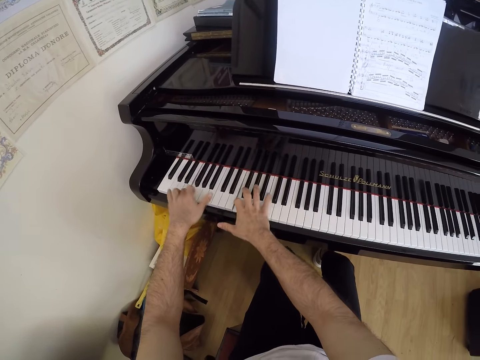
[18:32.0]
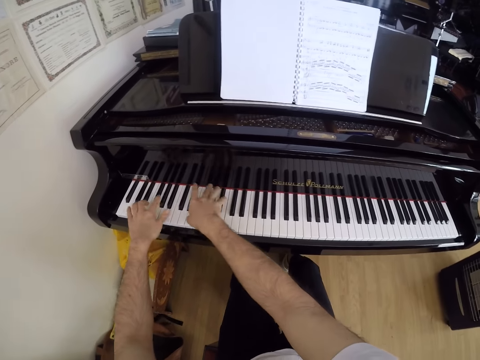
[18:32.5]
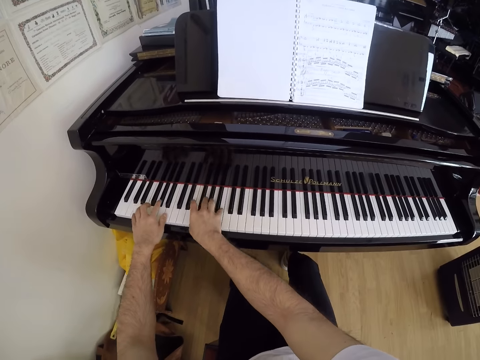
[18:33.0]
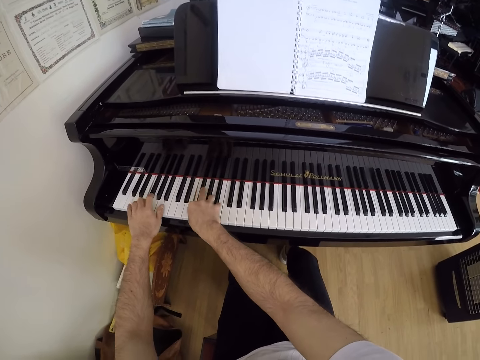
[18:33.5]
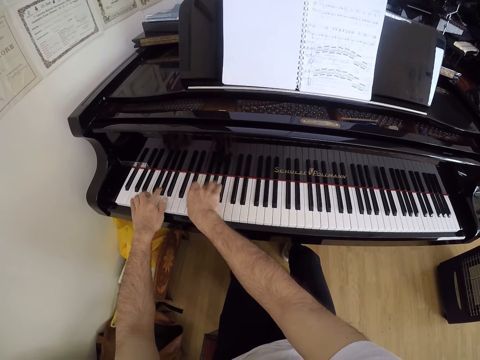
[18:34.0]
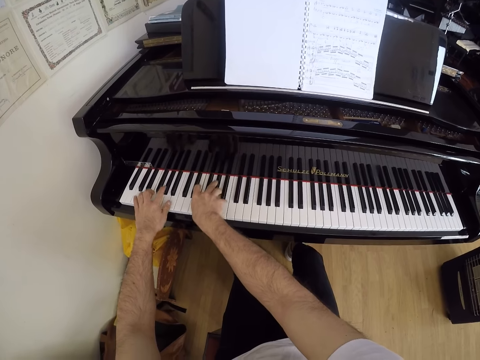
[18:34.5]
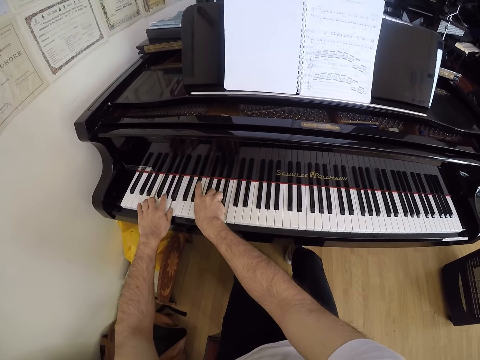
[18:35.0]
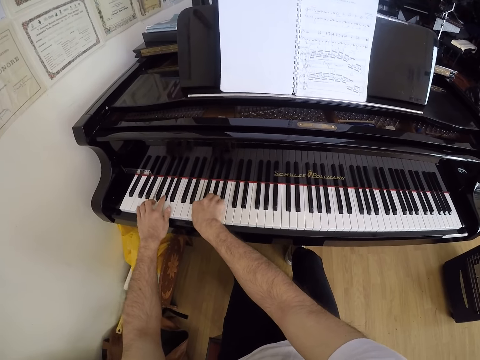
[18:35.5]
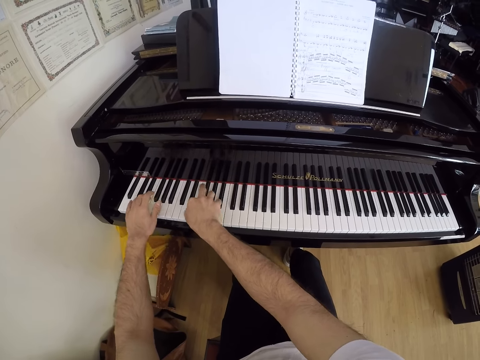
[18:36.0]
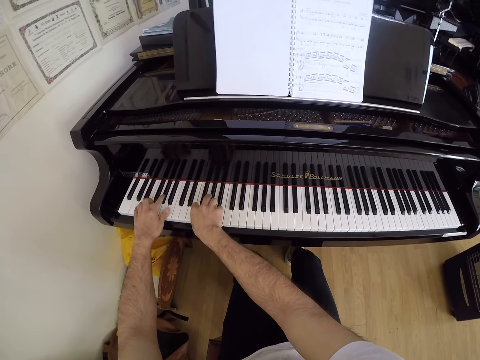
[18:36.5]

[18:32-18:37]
The camera wearer plays the piano.

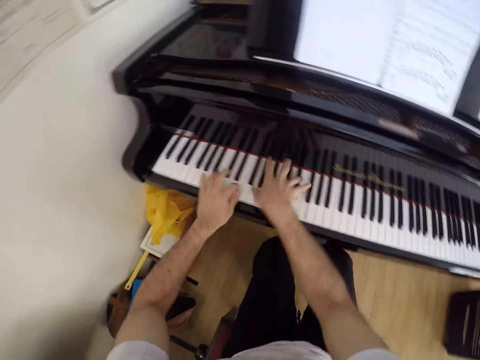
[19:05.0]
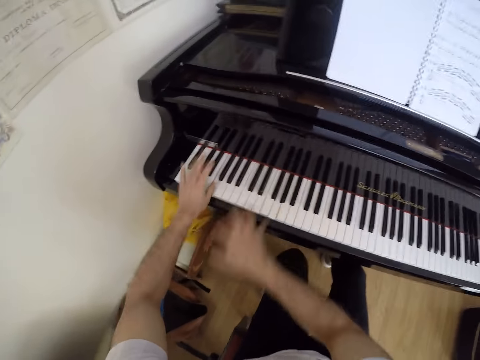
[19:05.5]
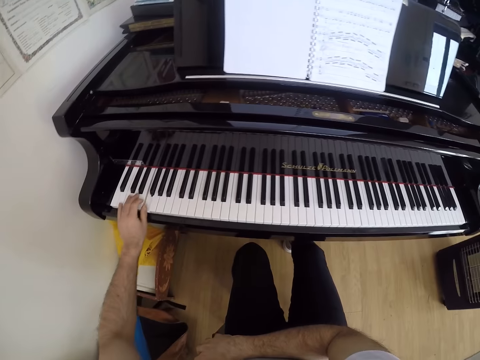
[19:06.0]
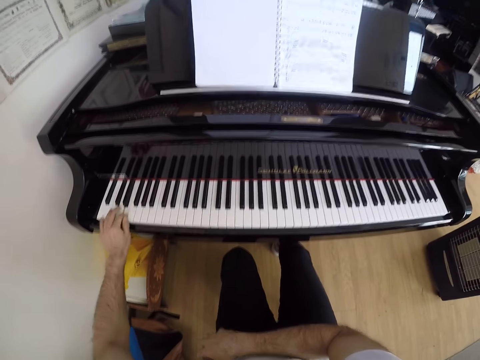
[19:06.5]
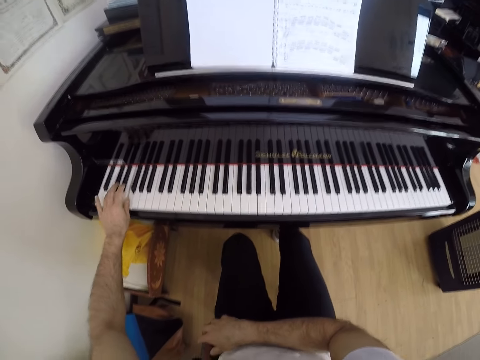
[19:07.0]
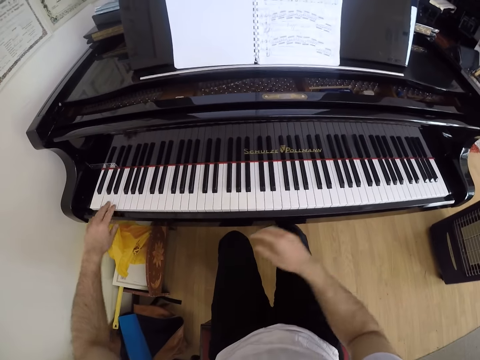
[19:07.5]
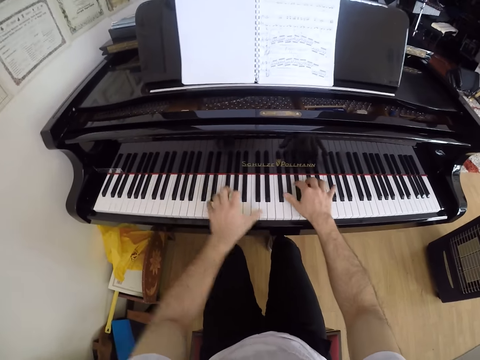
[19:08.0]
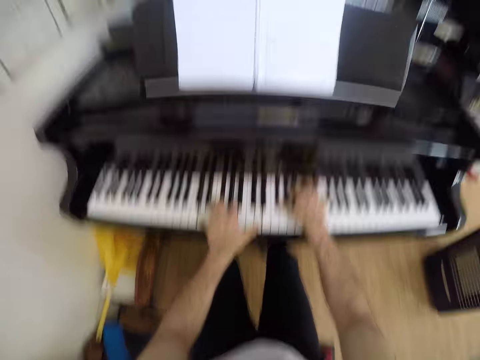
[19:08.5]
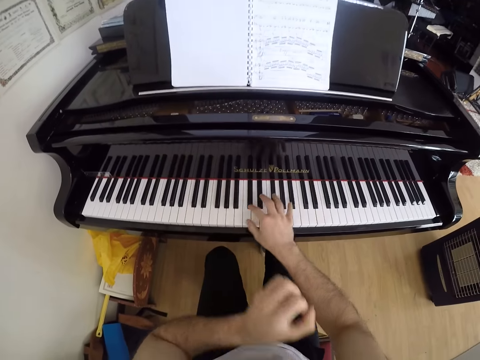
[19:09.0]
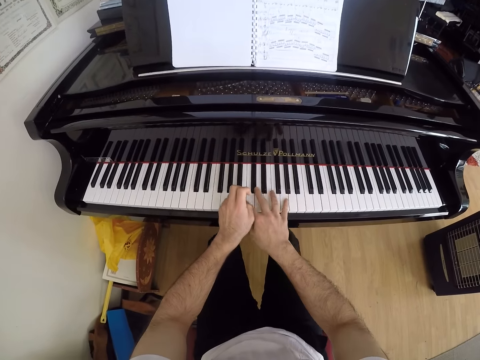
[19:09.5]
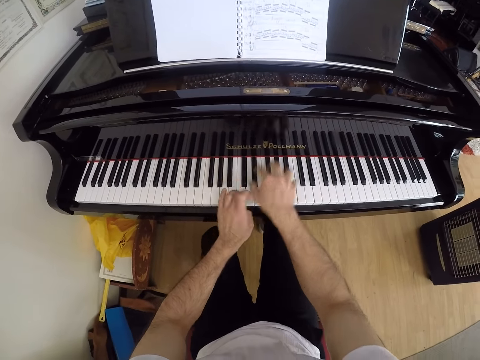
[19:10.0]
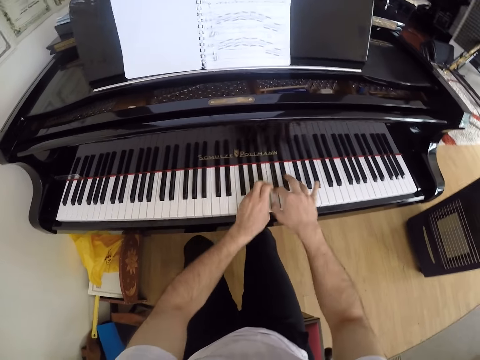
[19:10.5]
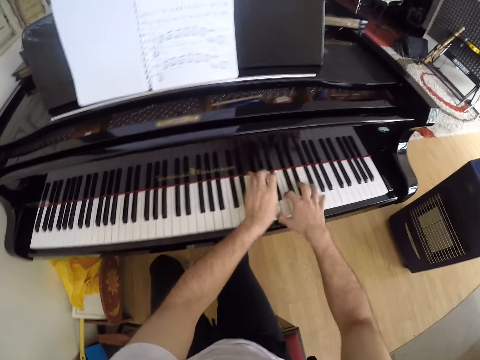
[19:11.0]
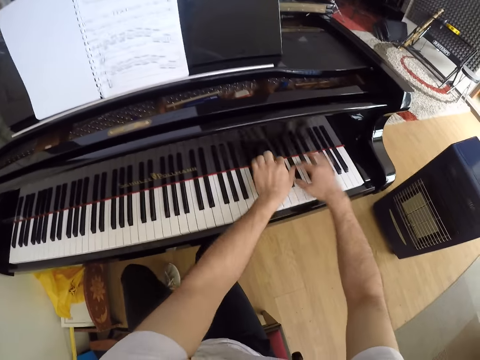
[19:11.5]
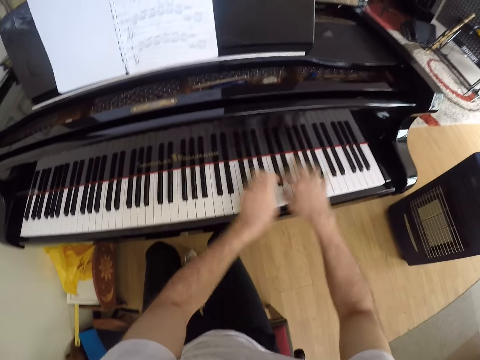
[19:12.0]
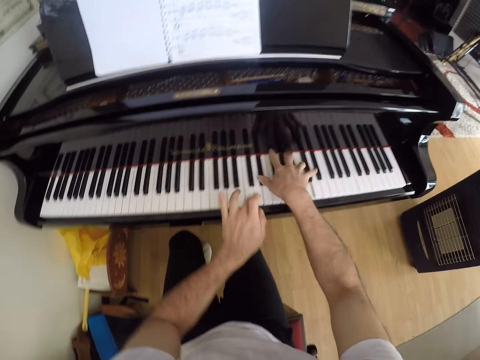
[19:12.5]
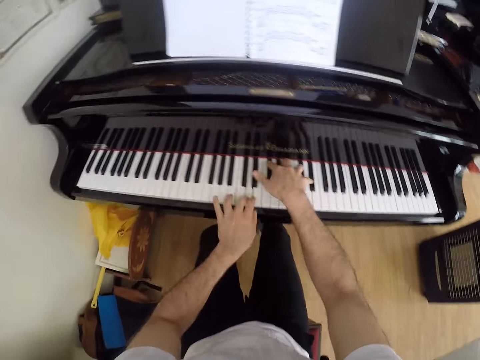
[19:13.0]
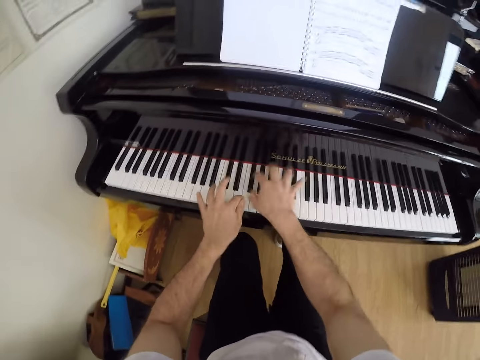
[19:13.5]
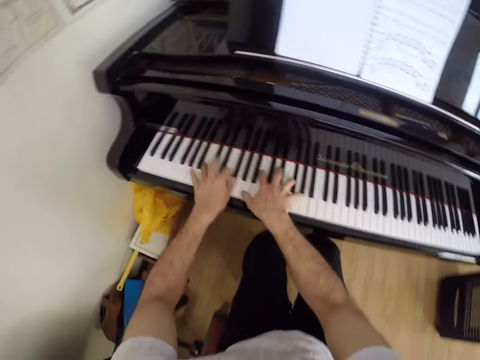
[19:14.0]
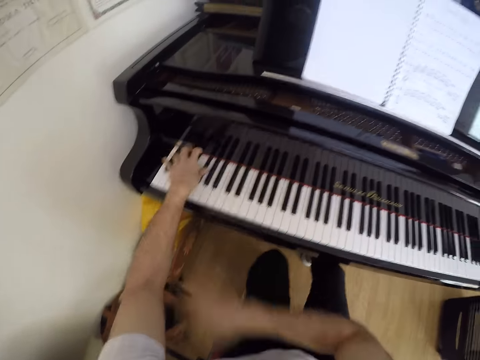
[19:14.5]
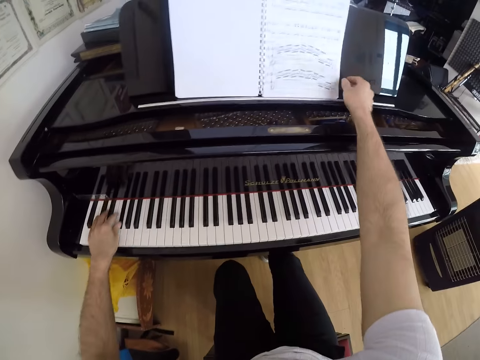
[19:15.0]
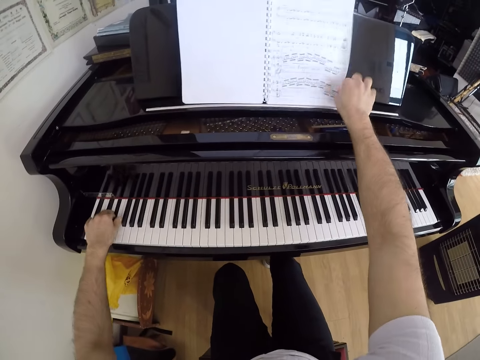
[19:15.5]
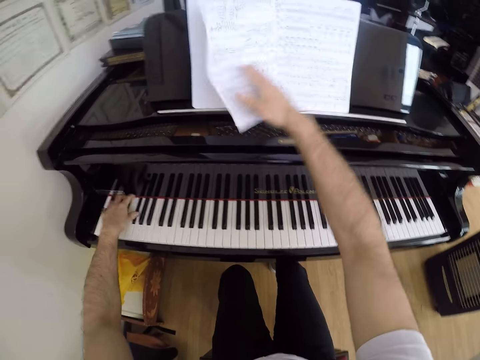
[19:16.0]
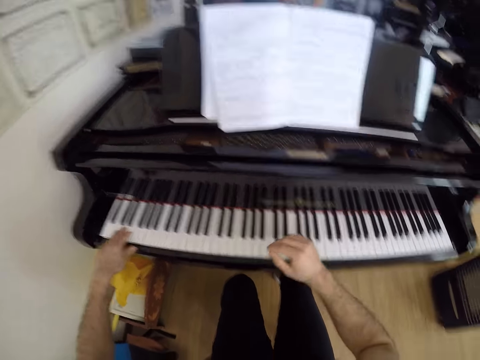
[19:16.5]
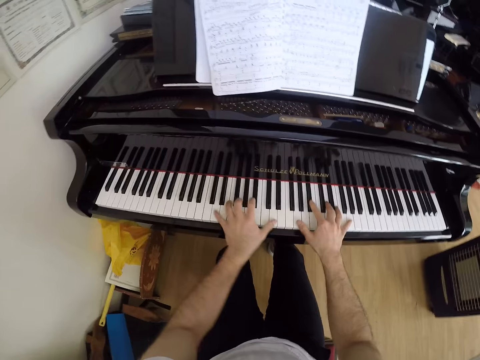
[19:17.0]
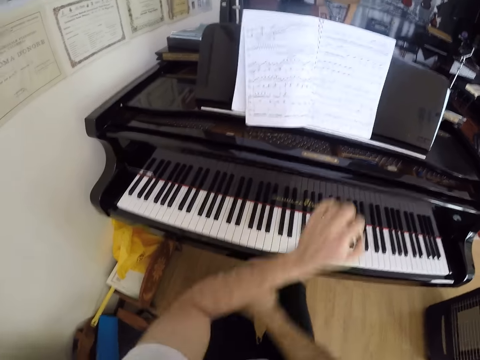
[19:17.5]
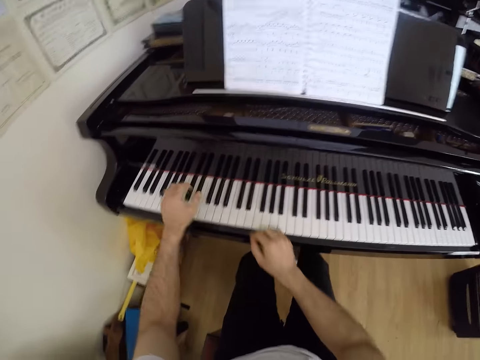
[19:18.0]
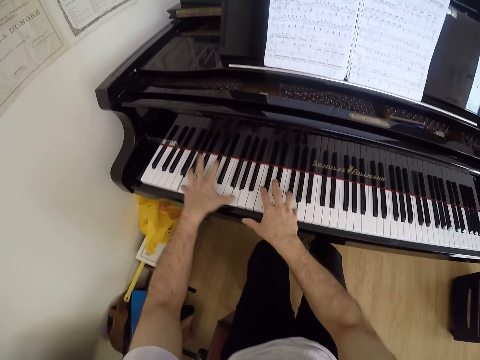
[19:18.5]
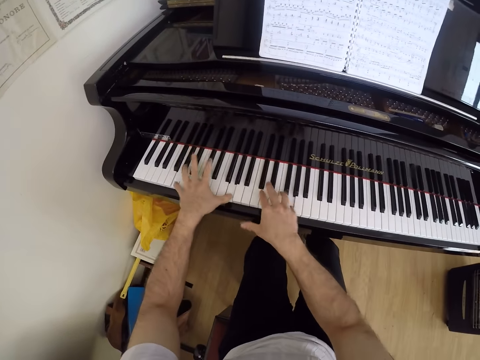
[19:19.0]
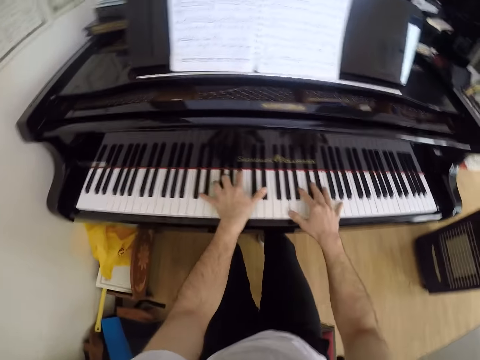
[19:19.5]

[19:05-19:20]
The camera wearer raises his right hand towards something. He plays the piano. He withdraws his right hand from something. He plays the piano. He reaches for a music note on the piano with his right hand. He plays the piano with his left hand. He flips a page of the music note with his right hand. He plays the piano with his hands.

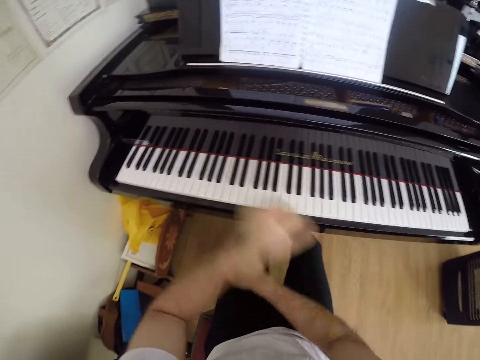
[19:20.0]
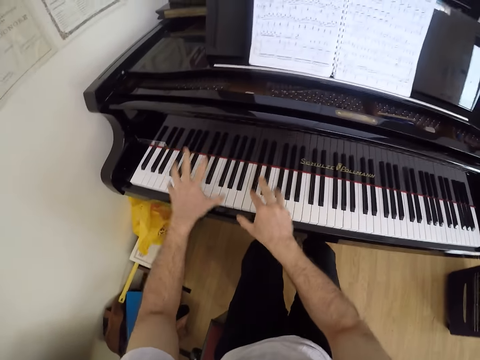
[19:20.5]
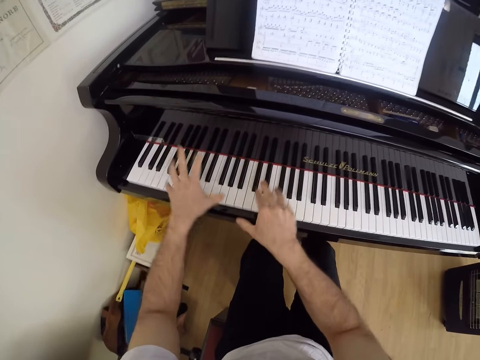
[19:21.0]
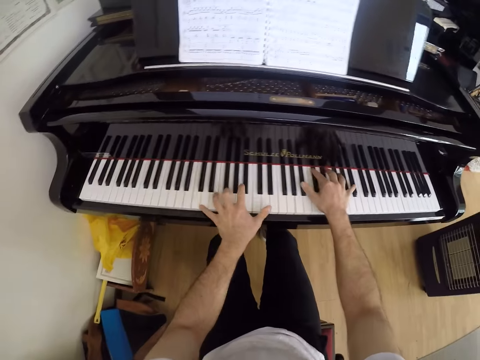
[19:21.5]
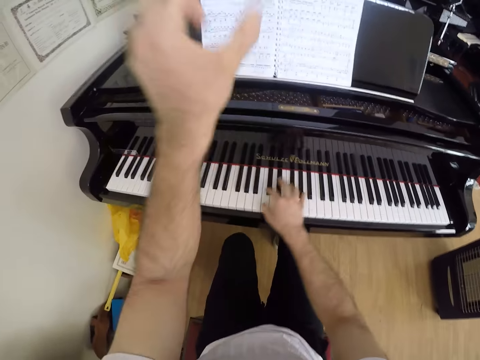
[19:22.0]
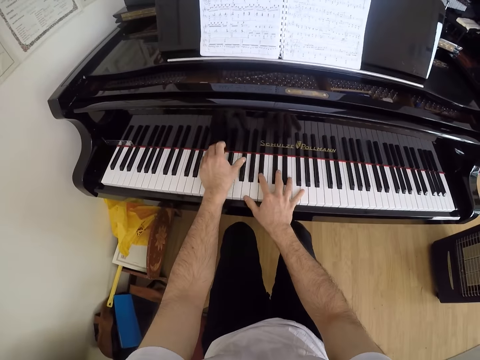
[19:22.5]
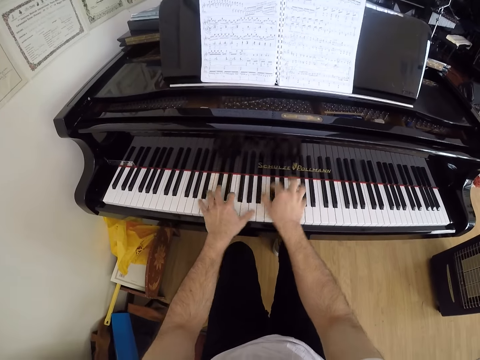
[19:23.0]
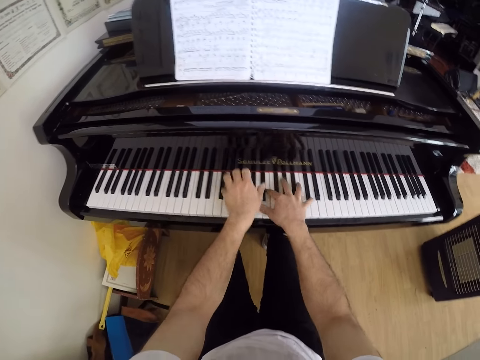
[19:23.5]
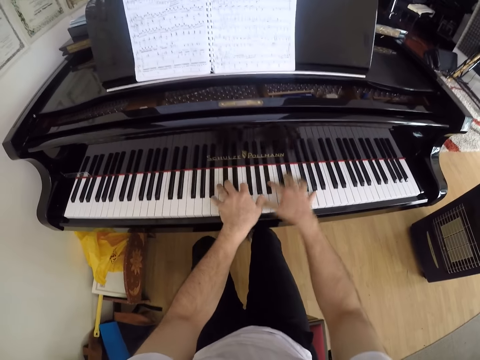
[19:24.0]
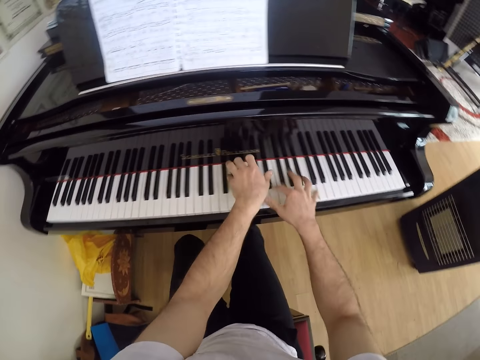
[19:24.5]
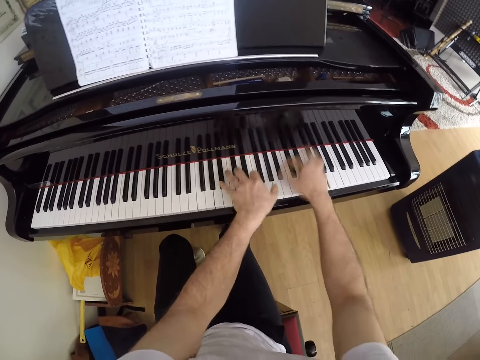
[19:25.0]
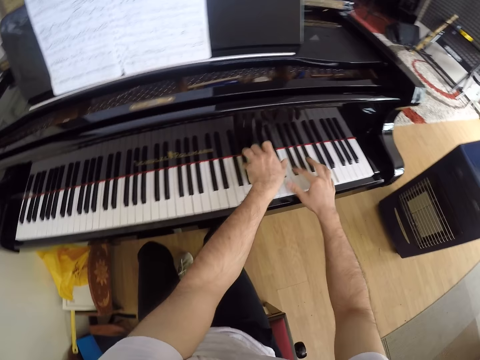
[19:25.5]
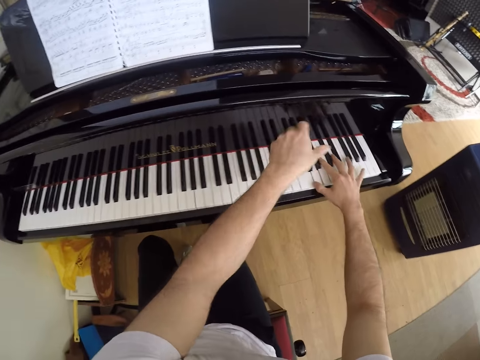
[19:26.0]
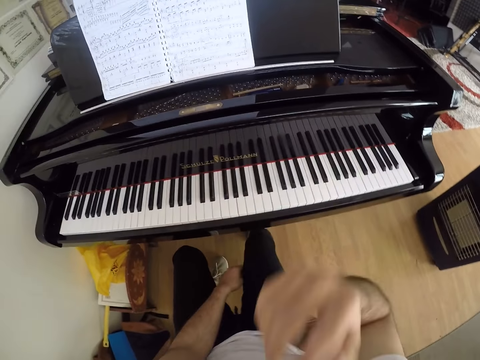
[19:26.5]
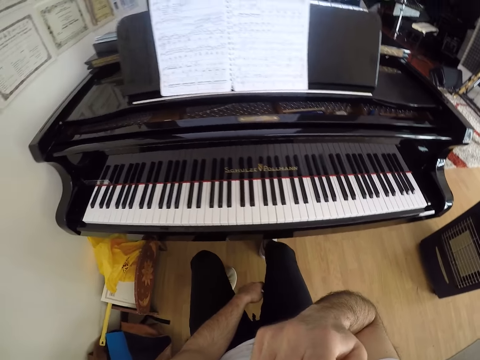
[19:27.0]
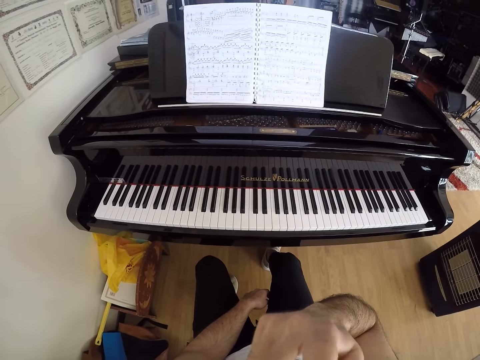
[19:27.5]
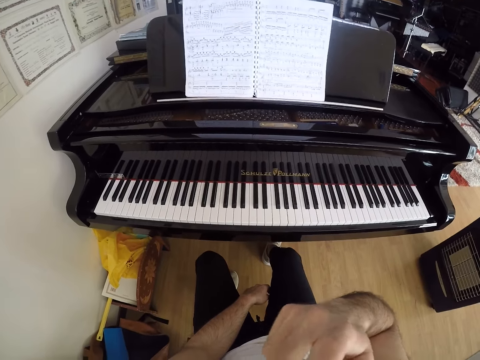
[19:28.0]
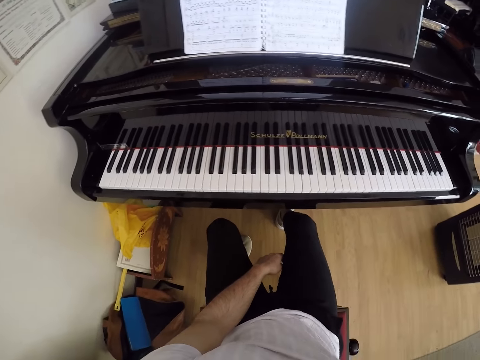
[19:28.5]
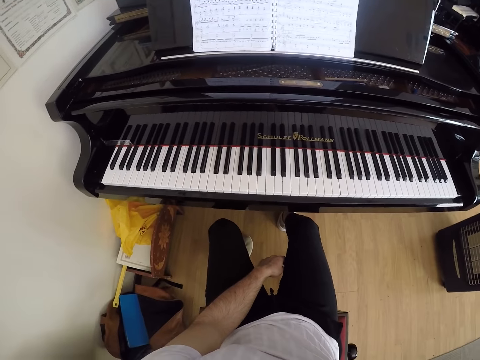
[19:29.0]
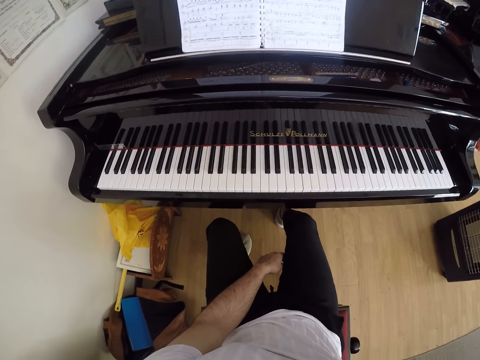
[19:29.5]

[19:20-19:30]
The camera wearer stops to play the piano. He touches his nose with his right hand. He raises his right hand towards something and withdraws his right hand from something.
